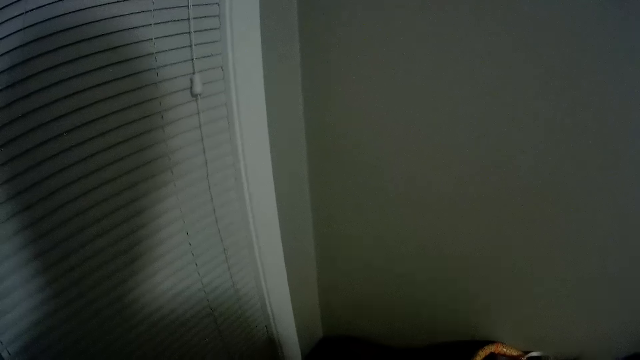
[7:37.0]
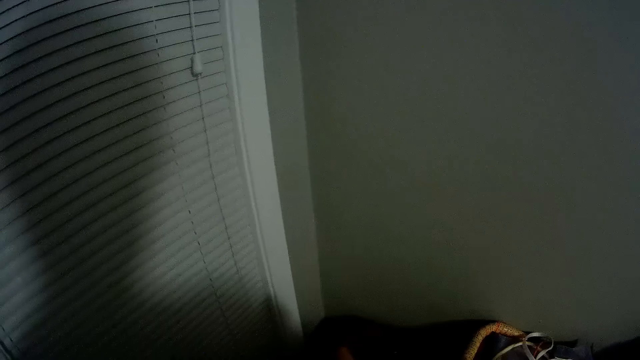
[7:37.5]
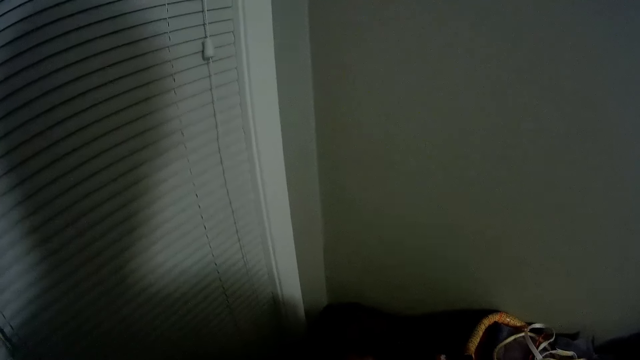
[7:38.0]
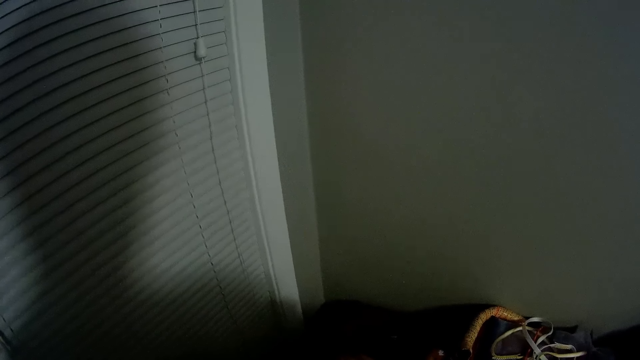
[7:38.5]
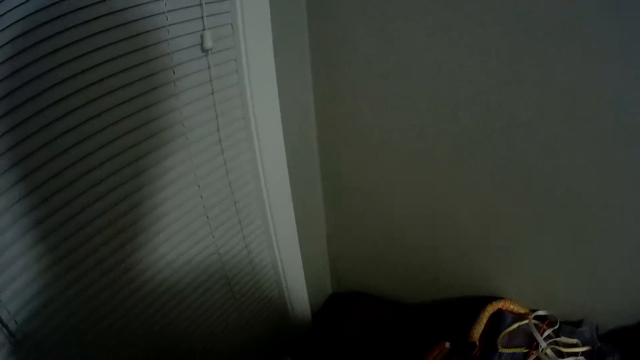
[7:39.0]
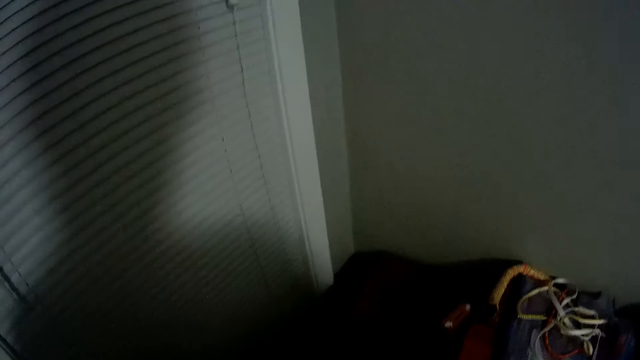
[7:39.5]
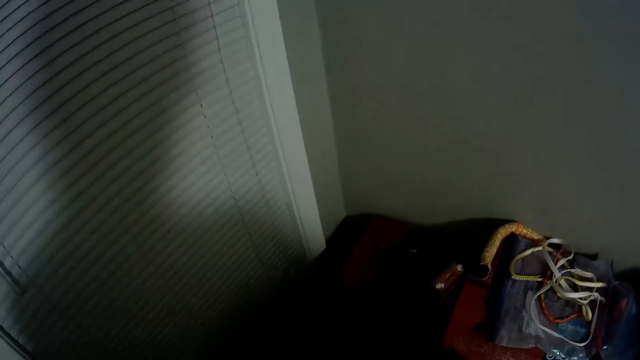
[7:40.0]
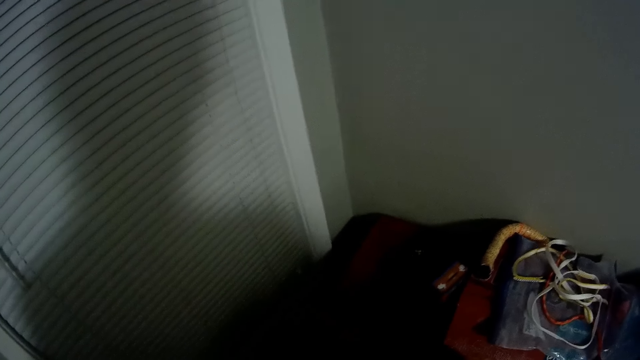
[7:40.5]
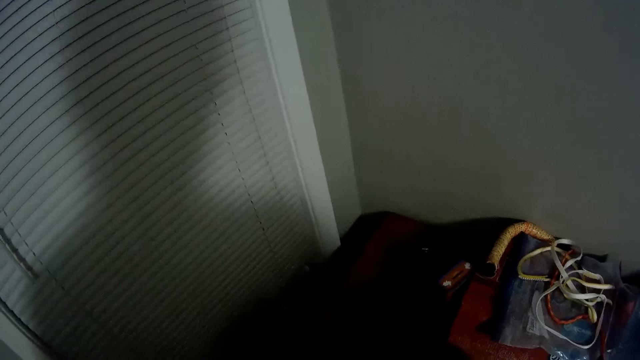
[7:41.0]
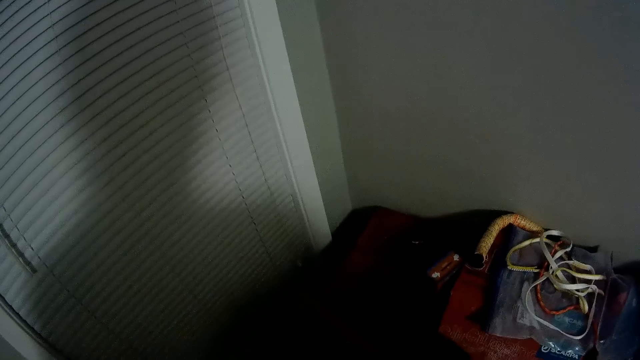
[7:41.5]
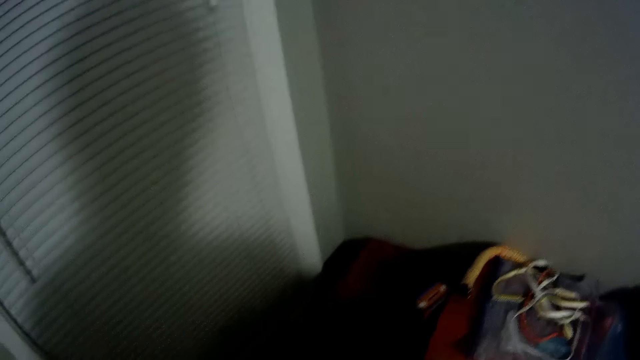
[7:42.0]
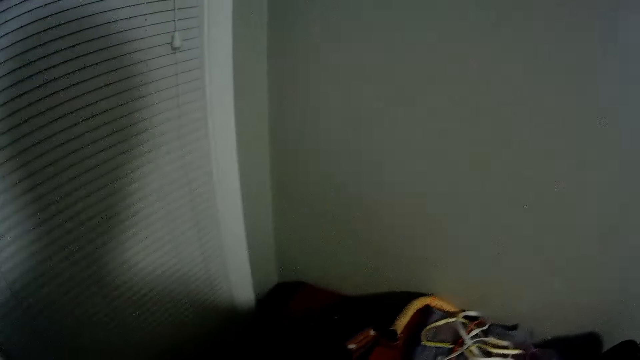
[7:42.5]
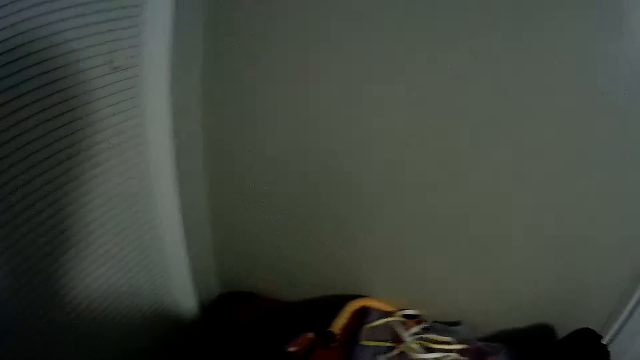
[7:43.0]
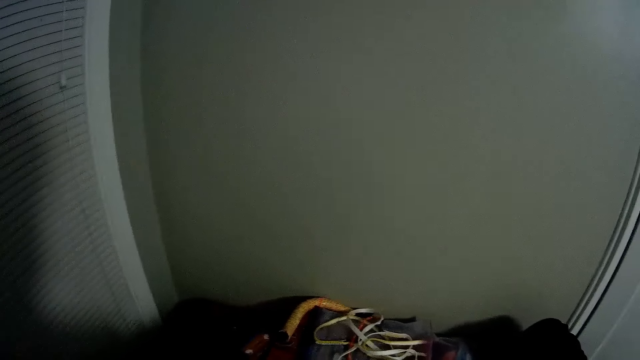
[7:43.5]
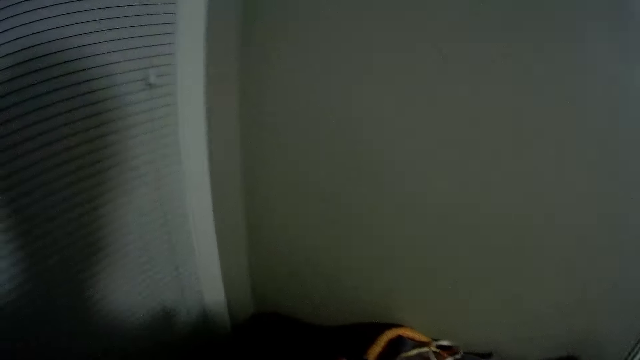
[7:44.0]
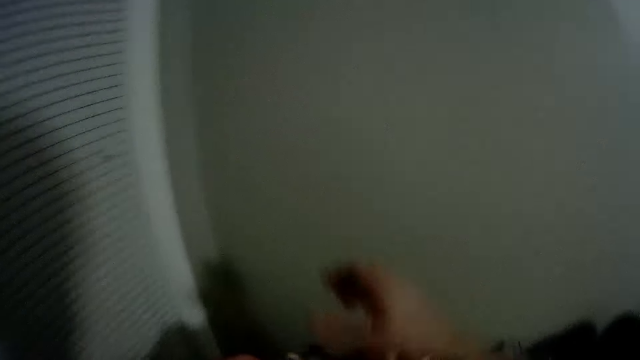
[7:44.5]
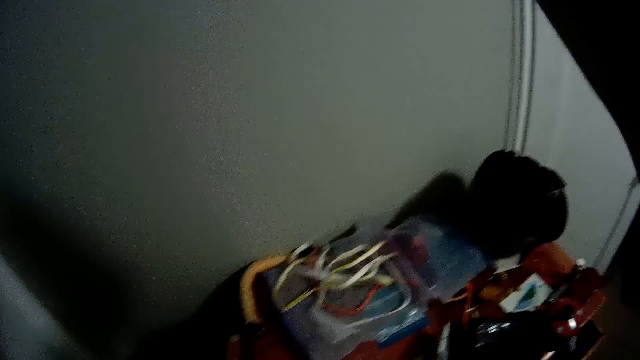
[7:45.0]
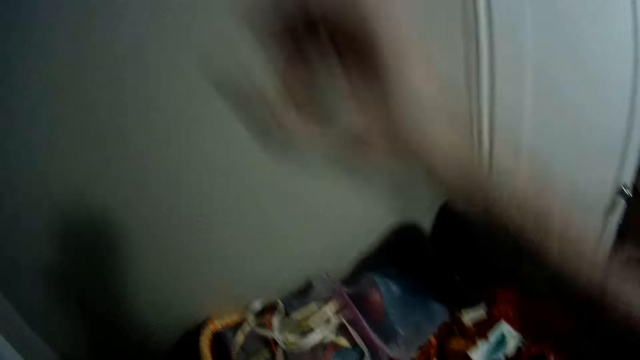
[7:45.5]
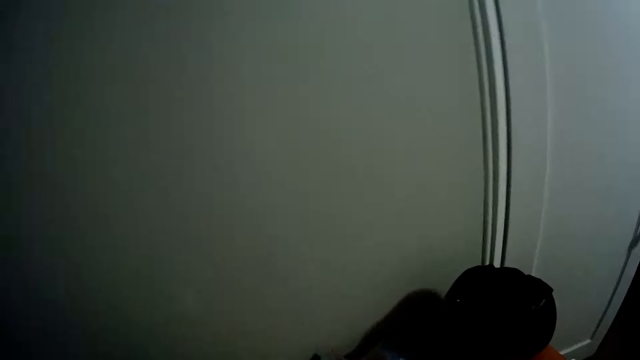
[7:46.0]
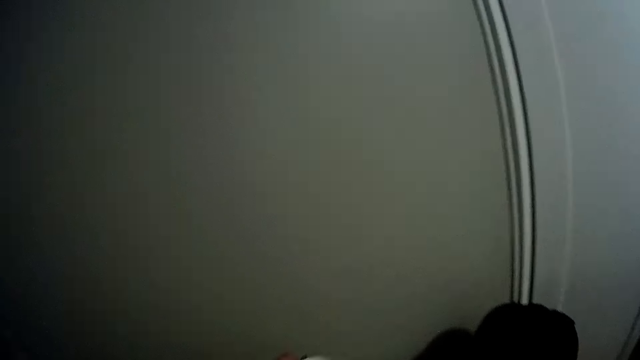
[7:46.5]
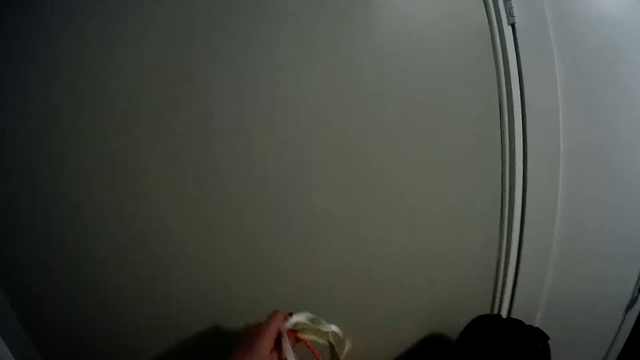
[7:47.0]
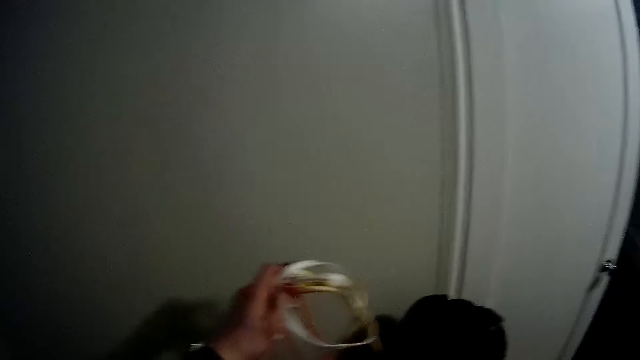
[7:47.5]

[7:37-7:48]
The camera wearer lifts a hand. He adjusts the camera with his right hand. He lowers a hand. He picks up some id card ropes from the table with his left hand.

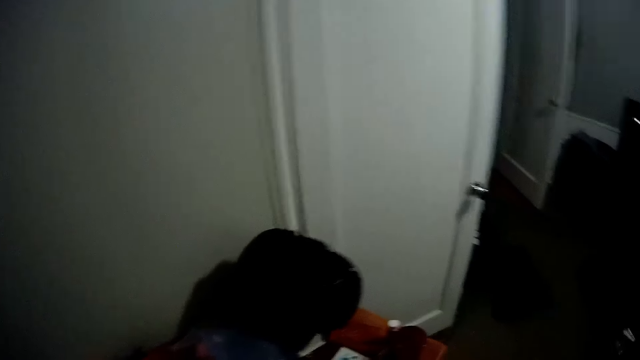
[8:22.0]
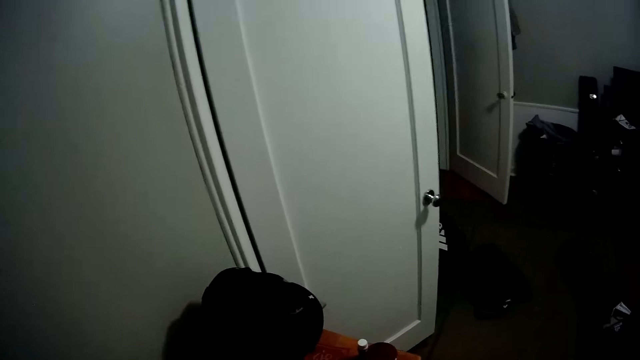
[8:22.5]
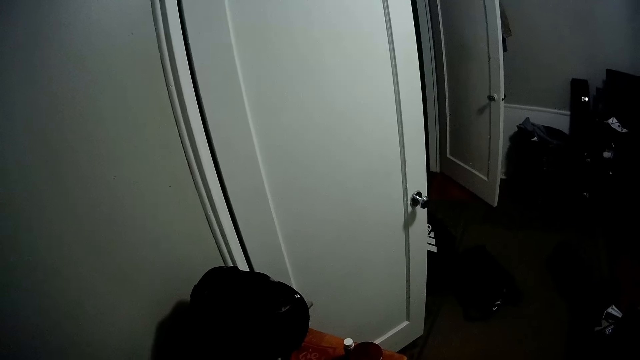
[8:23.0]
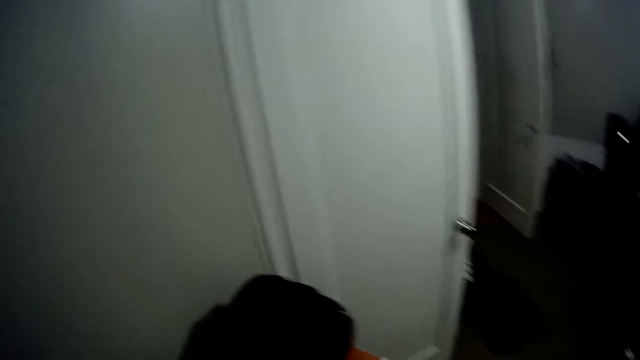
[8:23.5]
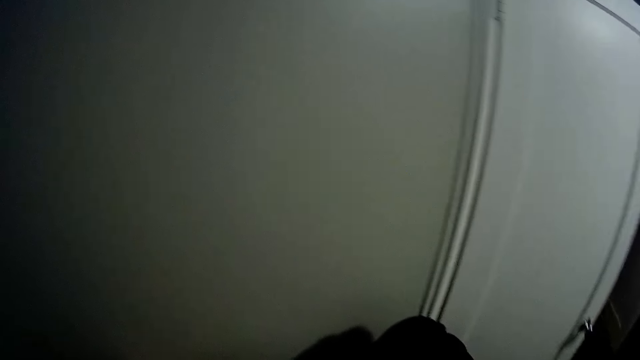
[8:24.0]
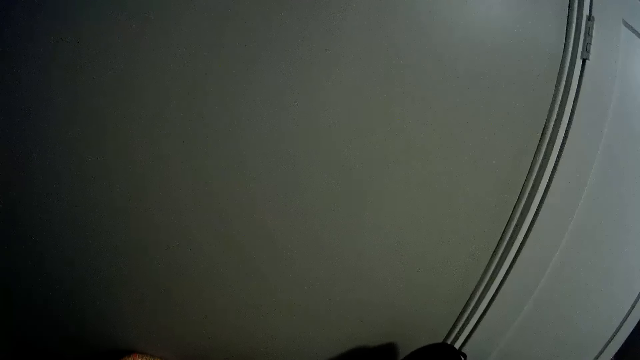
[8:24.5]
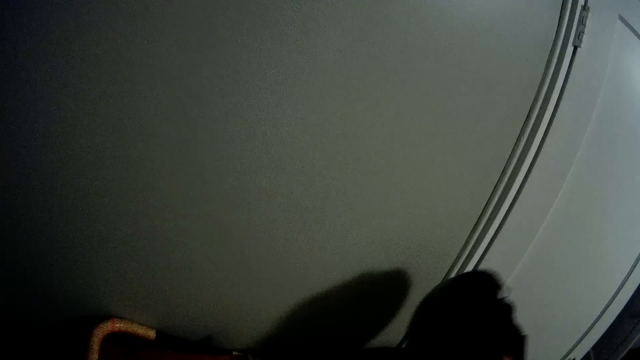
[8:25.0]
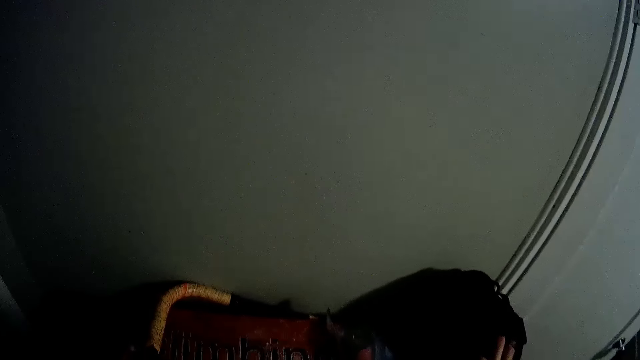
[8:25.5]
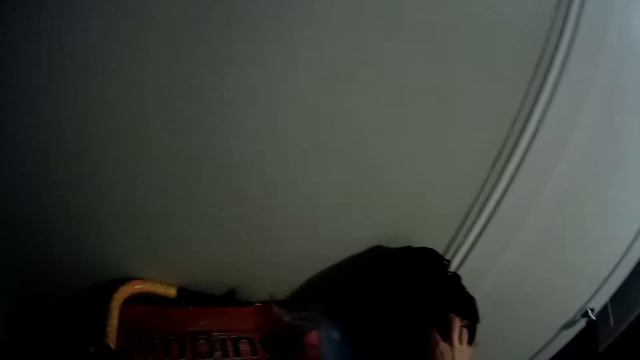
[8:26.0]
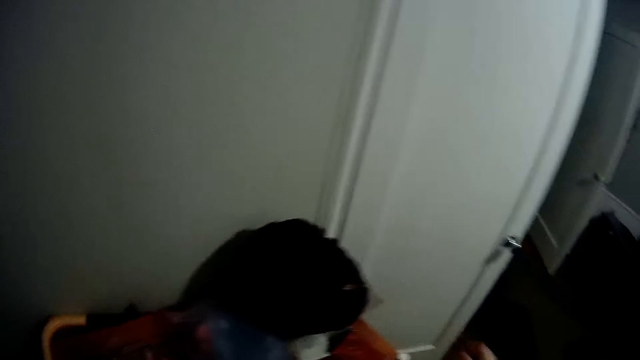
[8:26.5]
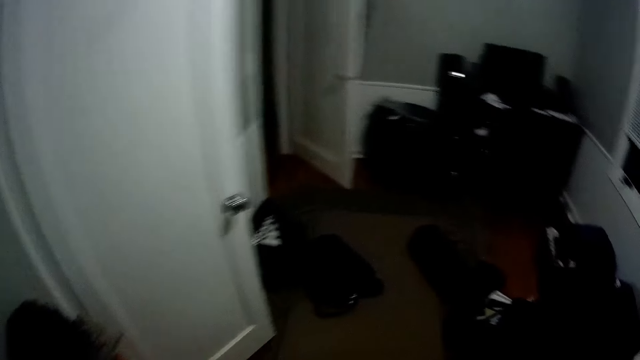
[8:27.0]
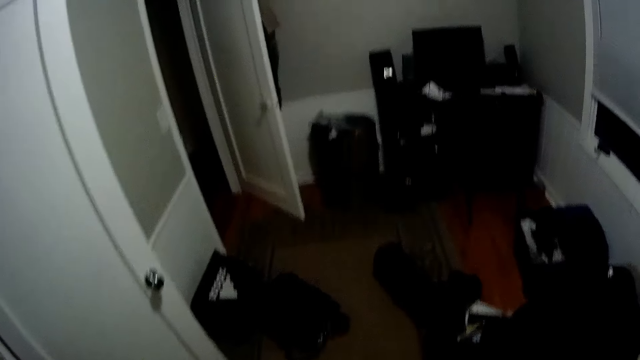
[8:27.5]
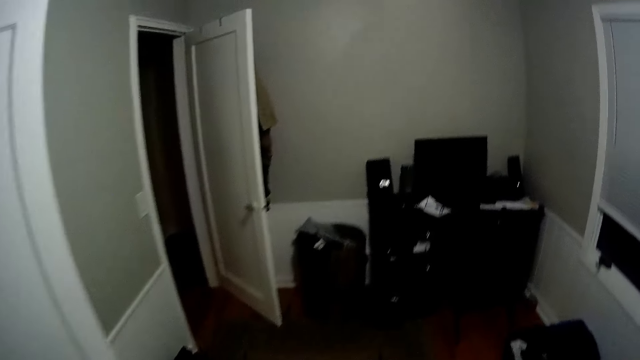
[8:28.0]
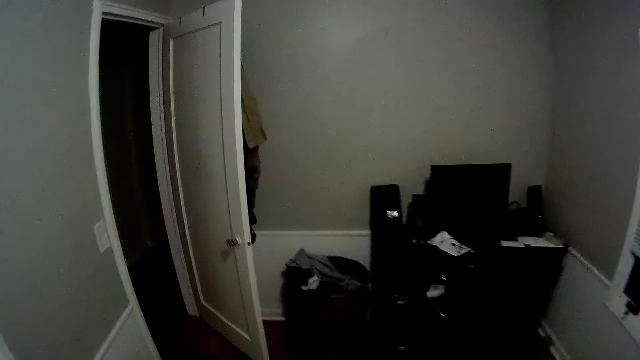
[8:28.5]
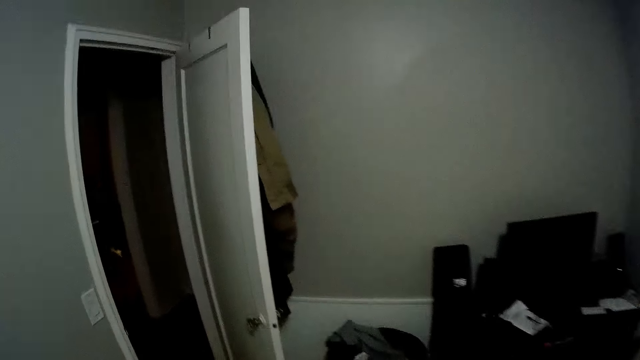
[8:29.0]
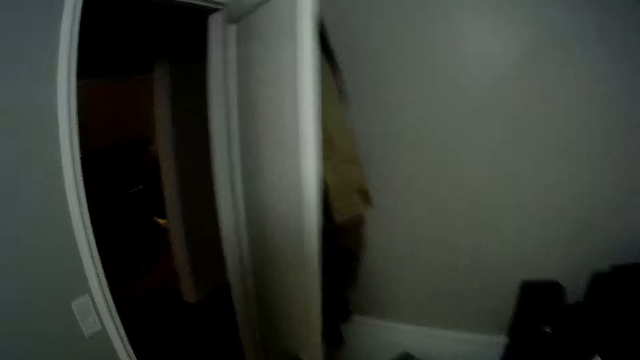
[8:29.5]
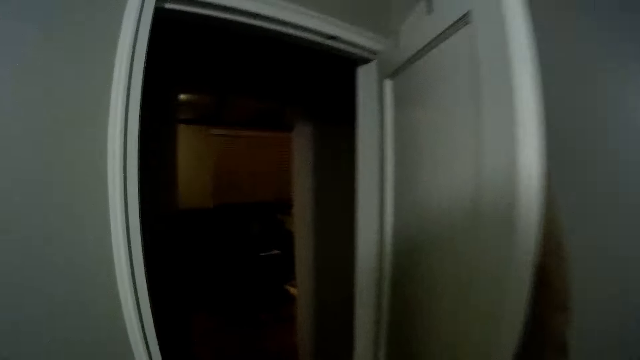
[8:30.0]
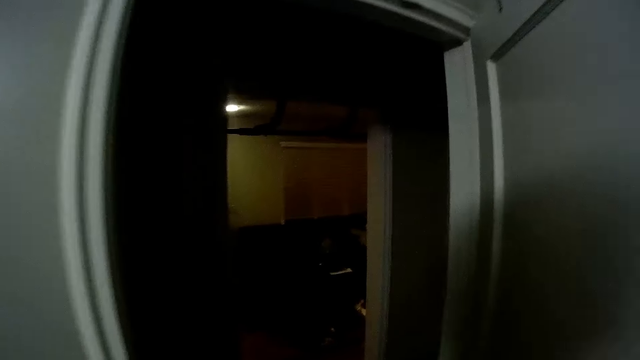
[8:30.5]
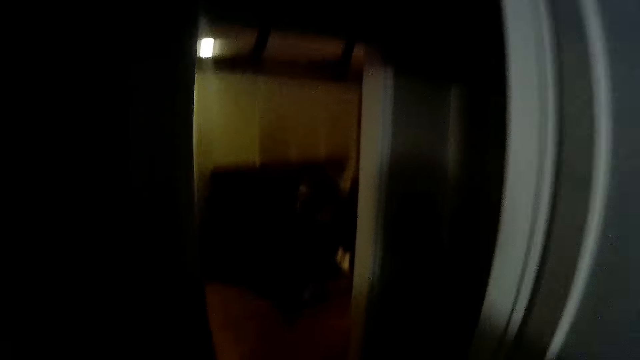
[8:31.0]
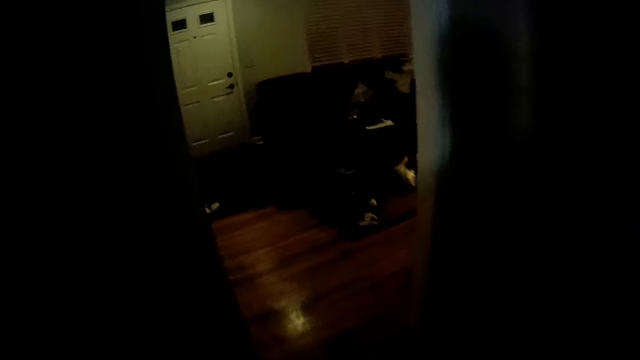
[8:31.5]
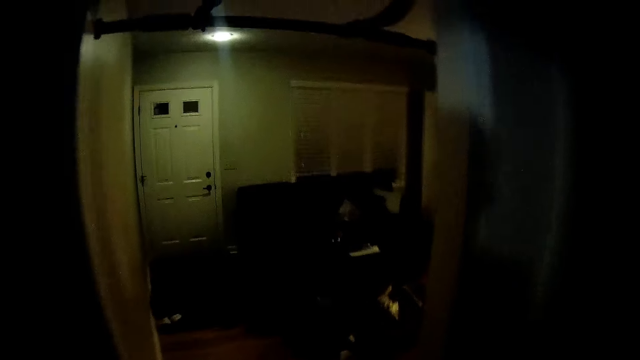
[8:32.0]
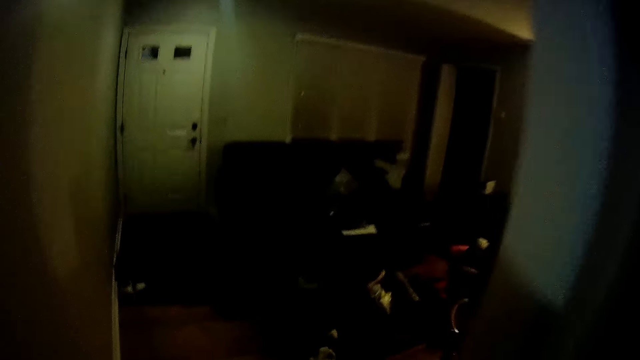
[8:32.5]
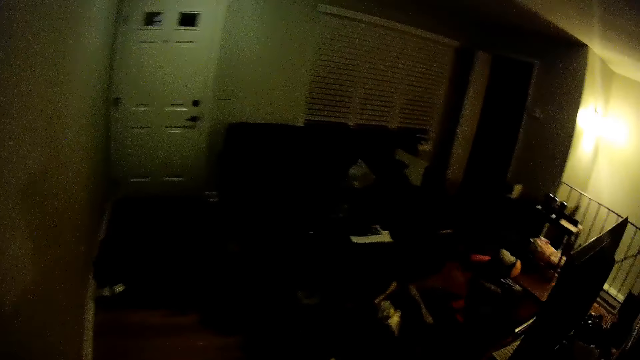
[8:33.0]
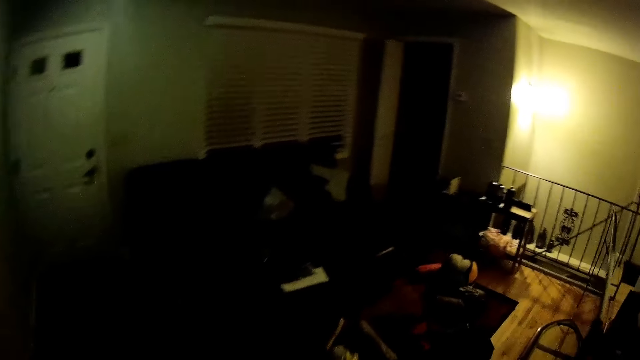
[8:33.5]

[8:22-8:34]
The camera wearer looks around. He lifts a bag from the table with his right hand. He drops the bag on the table. He walks back to the sitting room.
